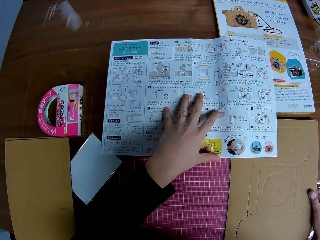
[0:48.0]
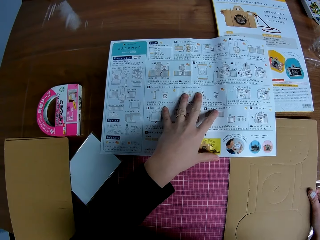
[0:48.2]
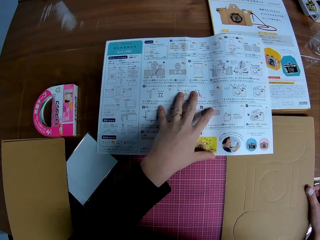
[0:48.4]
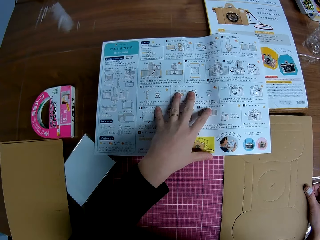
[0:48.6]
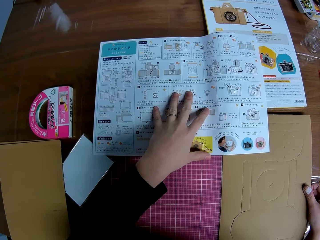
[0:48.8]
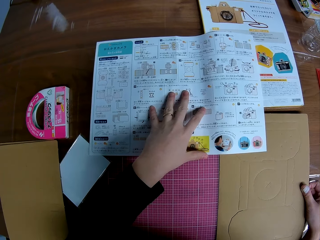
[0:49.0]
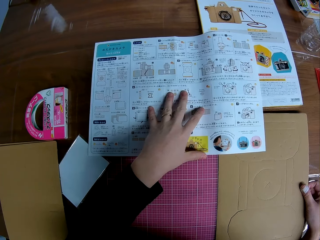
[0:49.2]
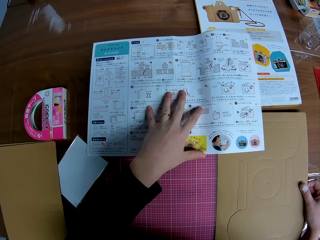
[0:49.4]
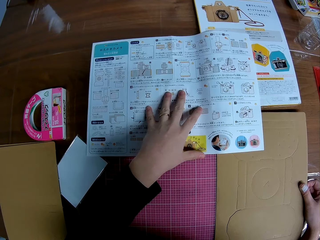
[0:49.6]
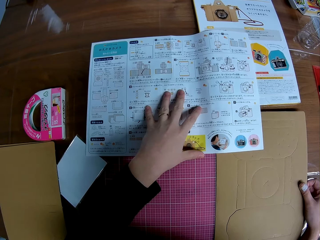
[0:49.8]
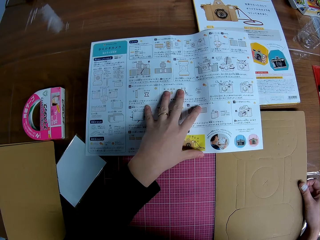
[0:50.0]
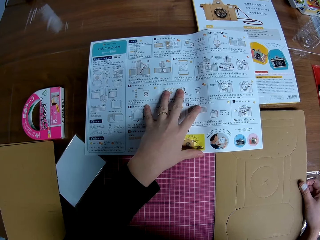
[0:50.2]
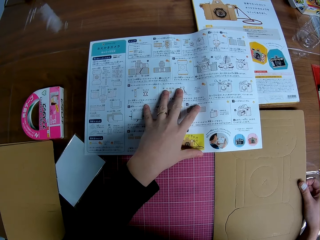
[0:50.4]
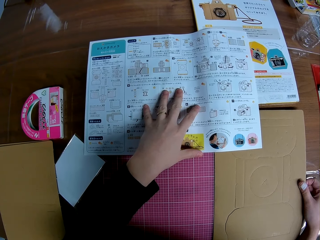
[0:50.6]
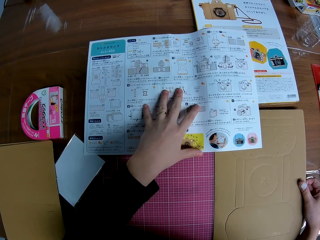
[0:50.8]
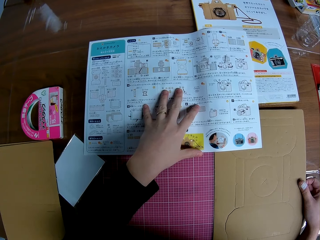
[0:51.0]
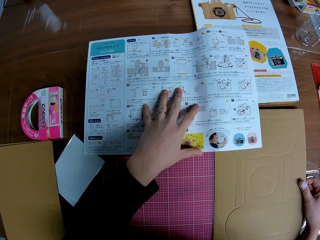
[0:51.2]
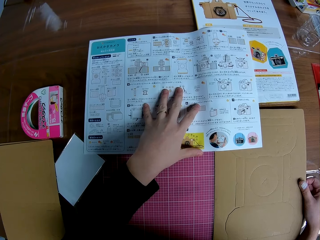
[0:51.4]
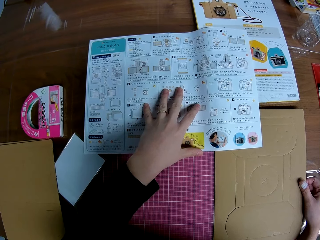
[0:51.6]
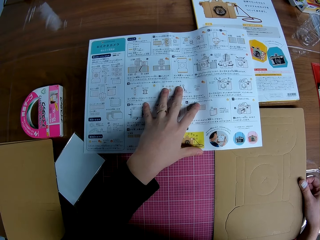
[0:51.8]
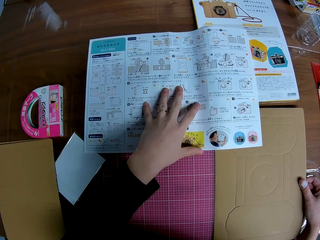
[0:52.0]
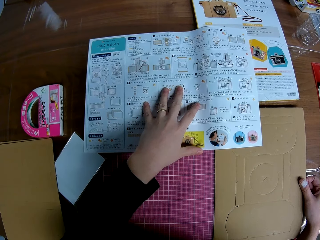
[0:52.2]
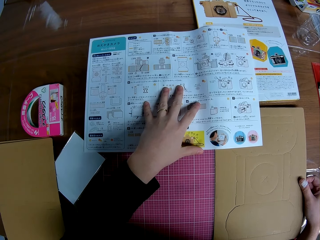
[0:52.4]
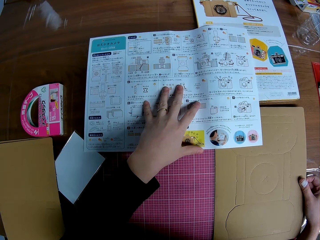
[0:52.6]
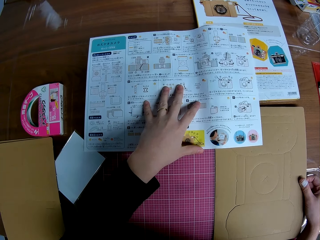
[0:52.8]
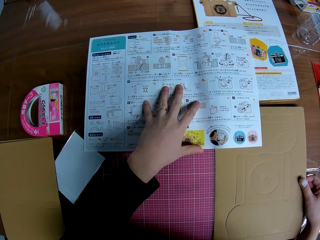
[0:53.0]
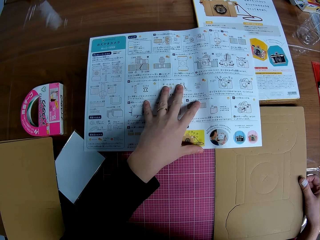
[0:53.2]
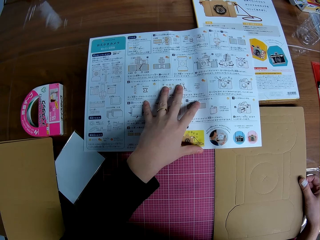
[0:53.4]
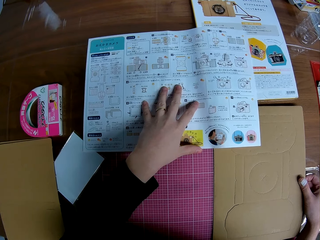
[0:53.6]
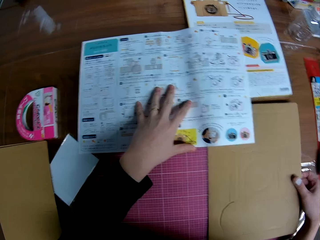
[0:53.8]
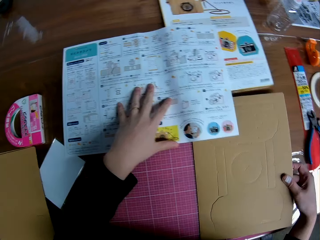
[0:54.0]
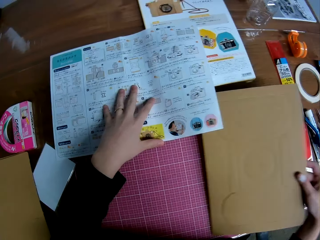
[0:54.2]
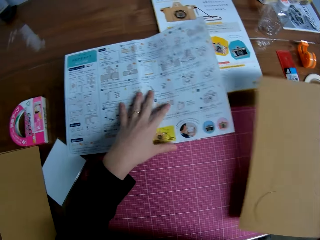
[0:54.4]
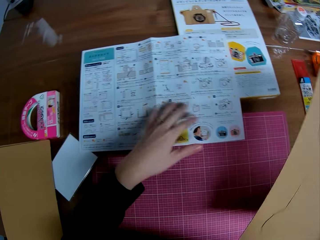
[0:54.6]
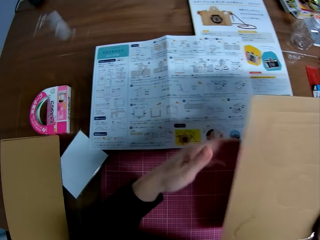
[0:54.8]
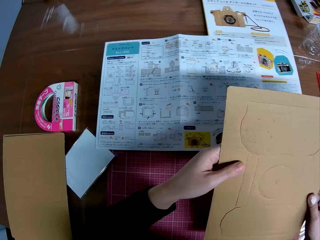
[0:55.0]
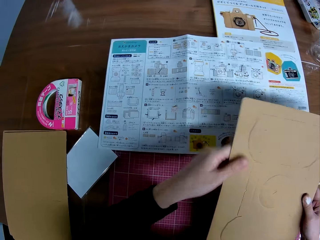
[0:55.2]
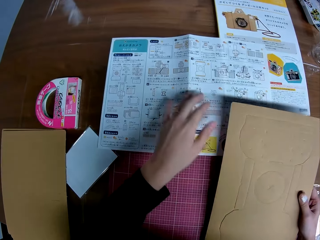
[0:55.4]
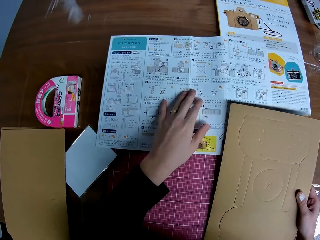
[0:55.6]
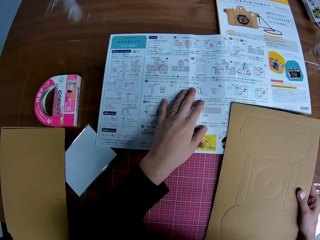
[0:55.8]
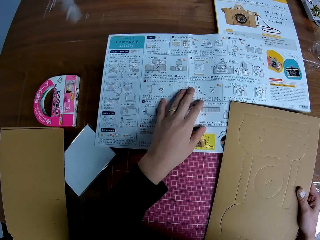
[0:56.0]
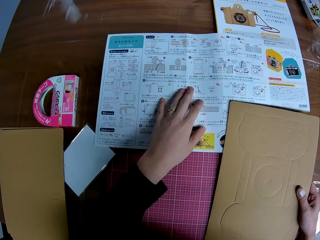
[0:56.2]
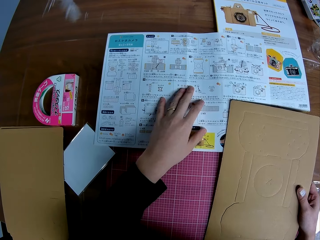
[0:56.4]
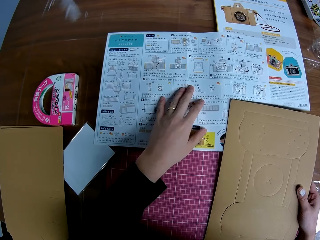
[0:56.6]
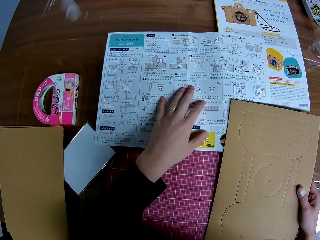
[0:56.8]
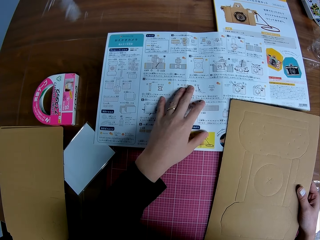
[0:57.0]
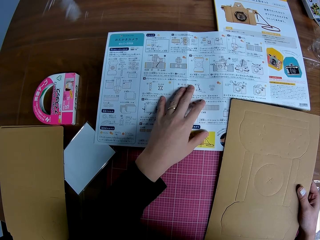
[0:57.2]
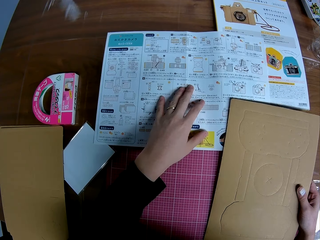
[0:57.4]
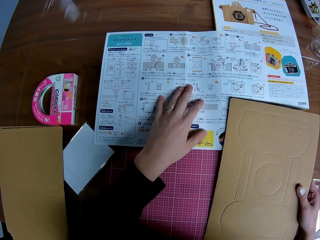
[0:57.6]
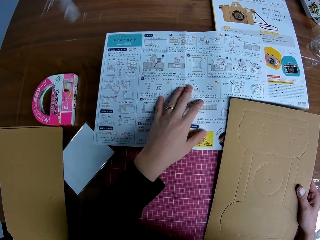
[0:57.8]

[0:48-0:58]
The camera wearer picks the first detached brown cardboard piece on the table with his right hand. He drops the first detached brown cardboard piece on the table with his right hand. He compares the manila paper with the manual.

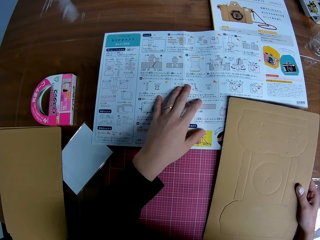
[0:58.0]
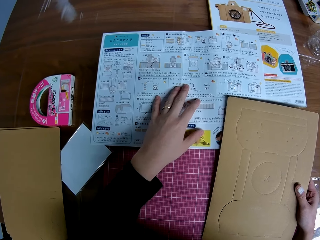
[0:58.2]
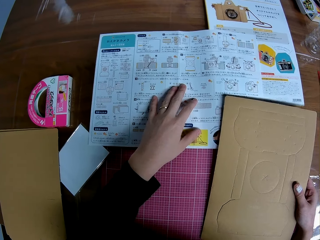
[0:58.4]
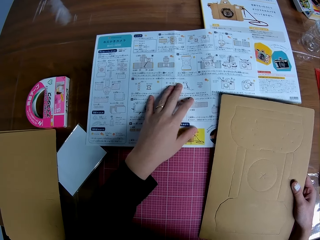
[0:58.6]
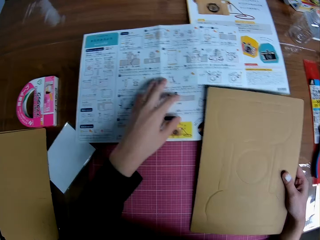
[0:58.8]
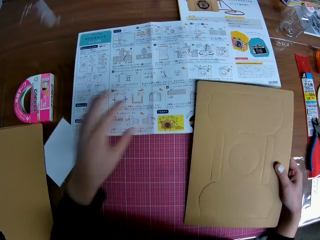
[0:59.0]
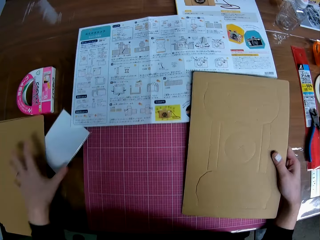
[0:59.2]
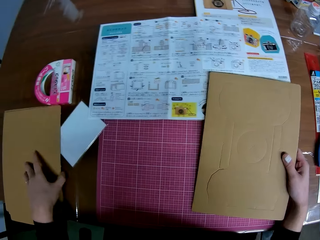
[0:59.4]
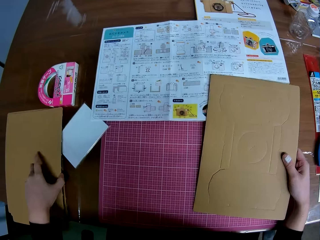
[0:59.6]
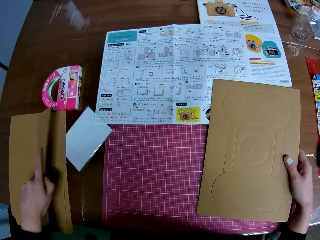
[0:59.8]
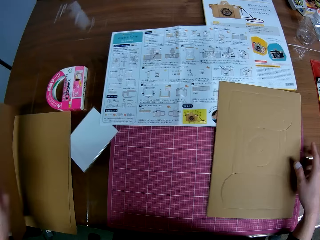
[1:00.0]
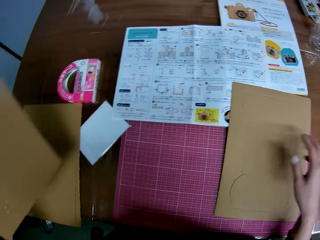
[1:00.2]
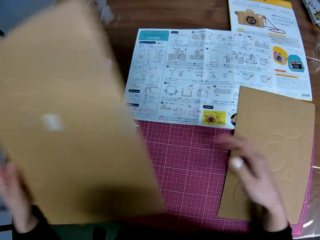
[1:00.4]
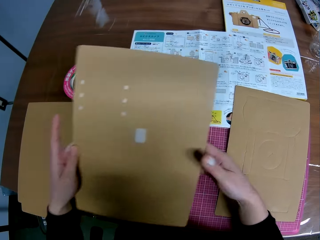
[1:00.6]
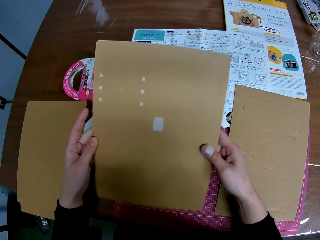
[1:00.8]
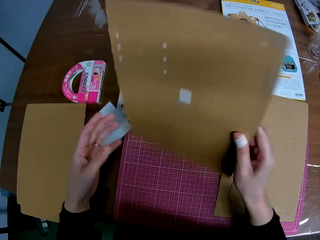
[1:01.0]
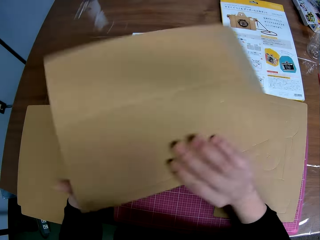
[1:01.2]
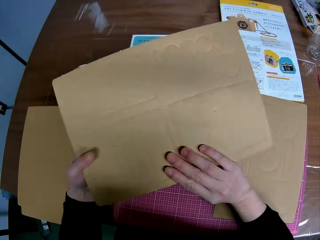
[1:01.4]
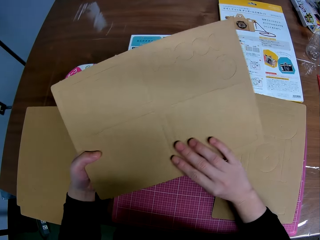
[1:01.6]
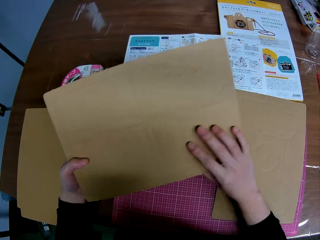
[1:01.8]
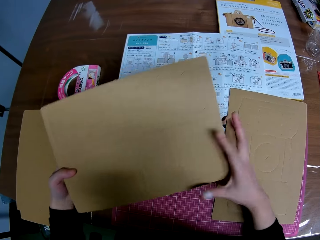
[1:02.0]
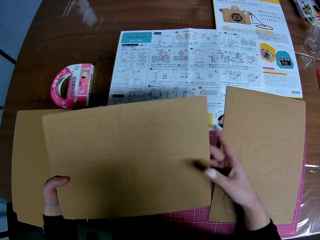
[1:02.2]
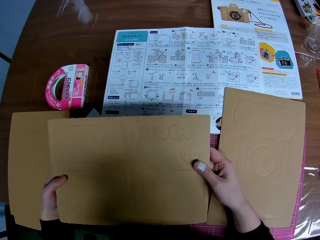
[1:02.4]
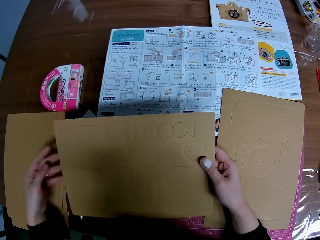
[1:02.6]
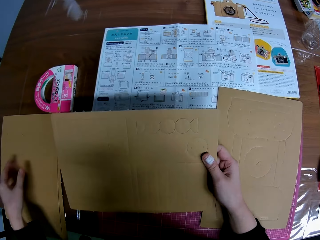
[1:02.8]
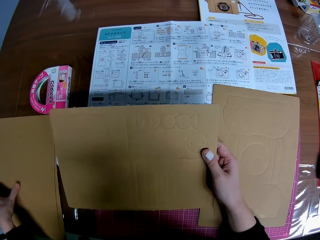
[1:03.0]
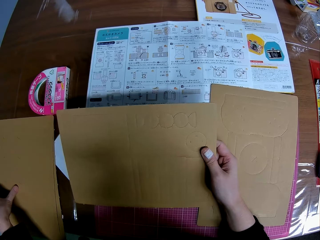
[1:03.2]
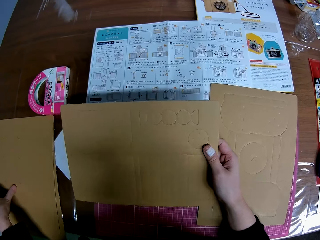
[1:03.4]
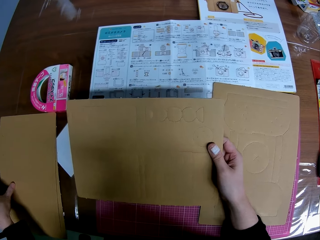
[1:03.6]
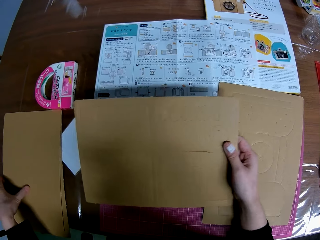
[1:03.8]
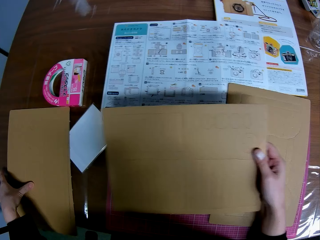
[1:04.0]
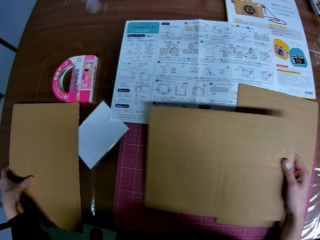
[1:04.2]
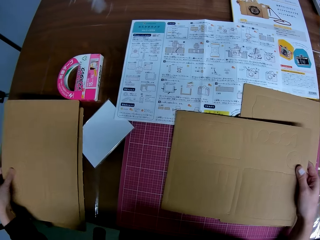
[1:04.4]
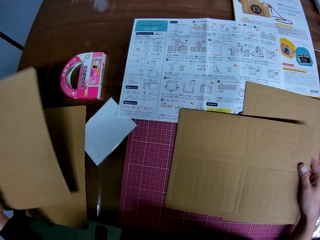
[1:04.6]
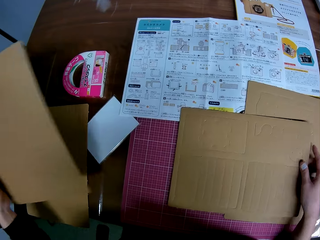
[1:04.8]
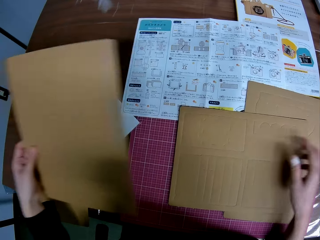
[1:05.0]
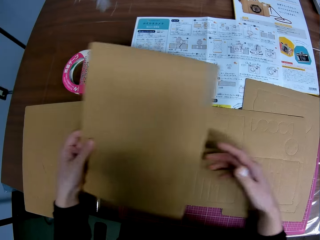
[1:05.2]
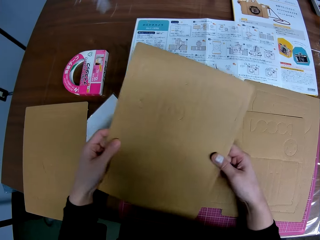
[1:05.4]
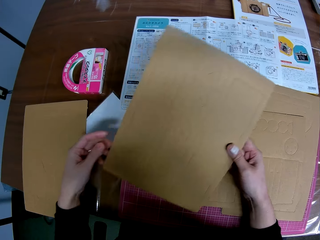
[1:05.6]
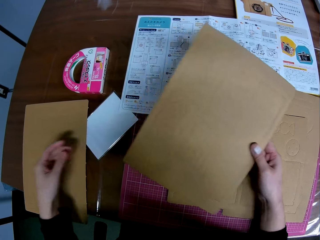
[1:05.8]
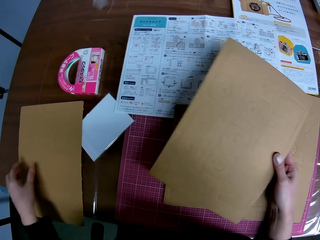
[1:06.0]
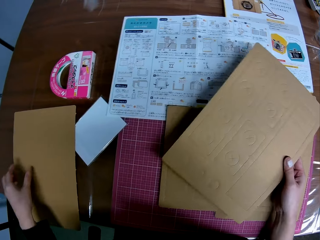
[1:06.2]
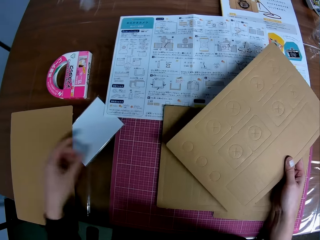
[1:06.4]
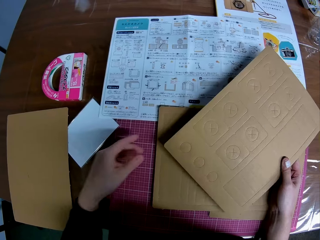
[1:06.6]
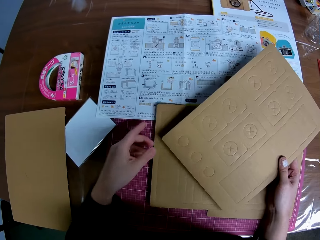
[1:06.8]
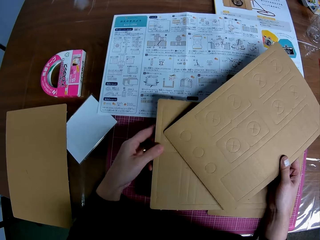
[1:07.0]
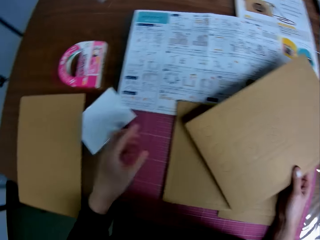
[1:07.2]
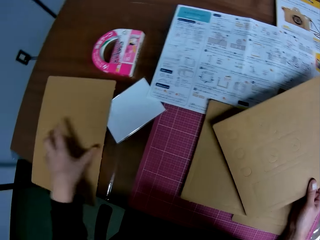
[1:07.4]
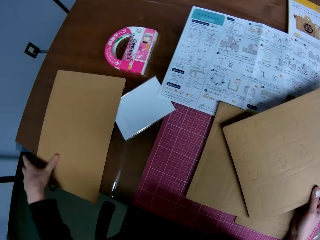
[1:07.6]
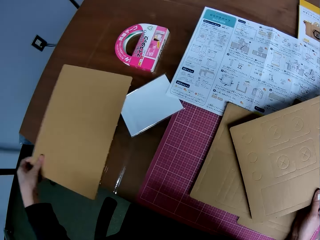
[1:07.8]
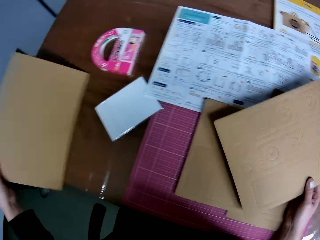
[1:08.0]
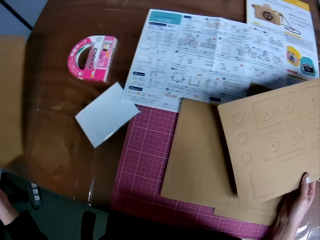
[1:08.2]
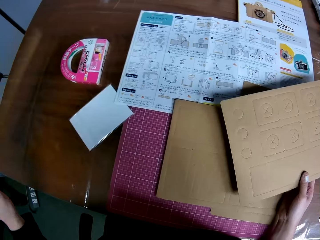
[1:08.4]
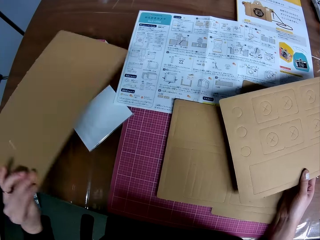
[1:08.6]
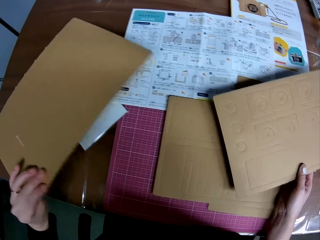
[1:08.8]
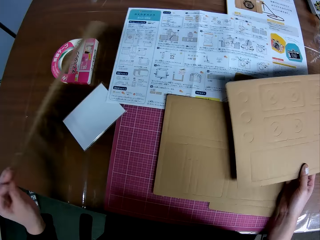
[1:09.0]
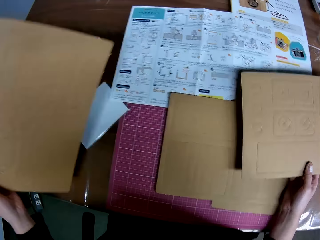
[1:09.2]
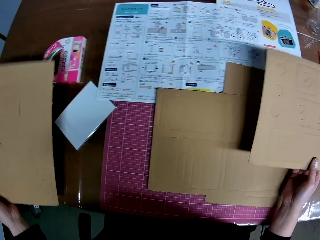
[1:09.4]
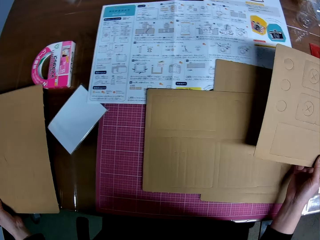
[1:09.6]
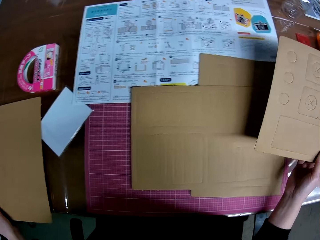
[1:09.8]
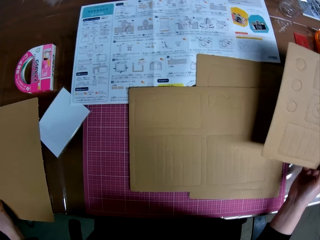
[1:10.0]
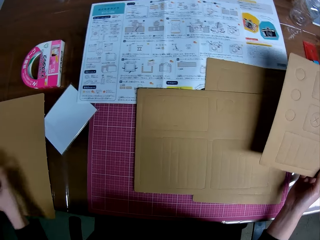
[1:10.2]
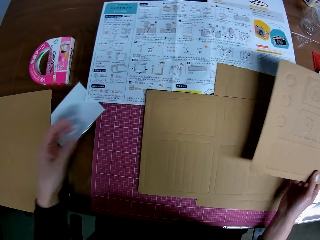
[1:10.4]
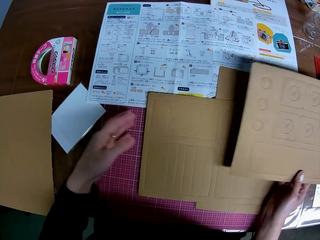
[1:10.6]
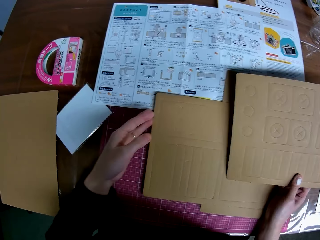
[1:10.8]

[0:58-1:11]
The camera wearer picks another detached brown cardboard piece on the table with his left hand. He holds the detached brown cardboard piece with both hands. He flips the detached brown cardboard piece upside-down with both hands. He drops the detached brown cardboard piece on the table with his right hand. He picks another detached brown cardboard piece on the table with his left hand. He passes the detached brown cardboard piece to his right hand. He lifts a detached brown cardboard piece on the table. He picks another detached brown cardboard piece on the table with his left hand. He turns the detached brown cardboard piece with his left hand. He drops the detached brown cardboard piece with his left hand on the table.
